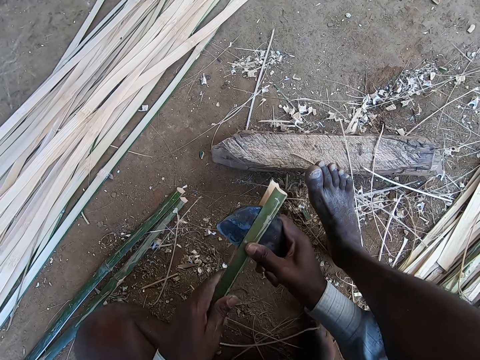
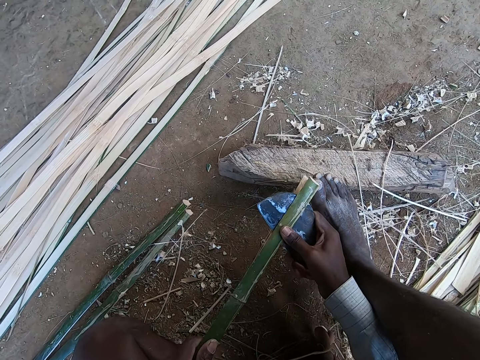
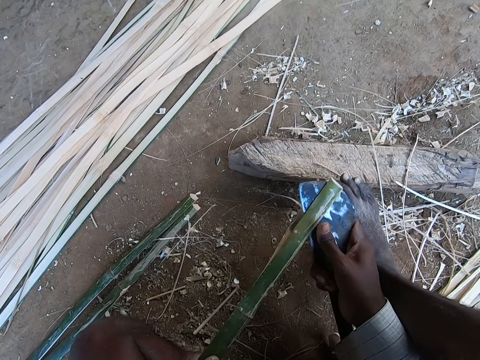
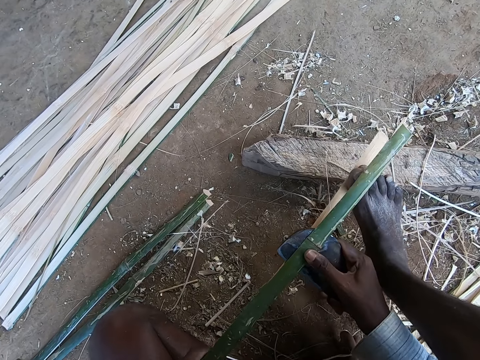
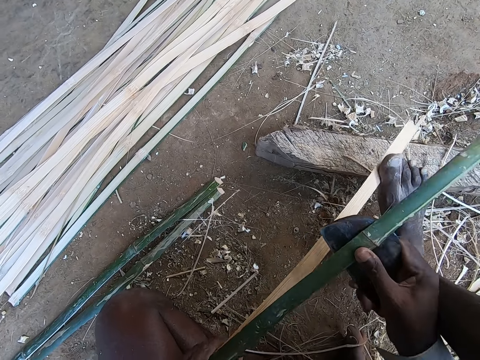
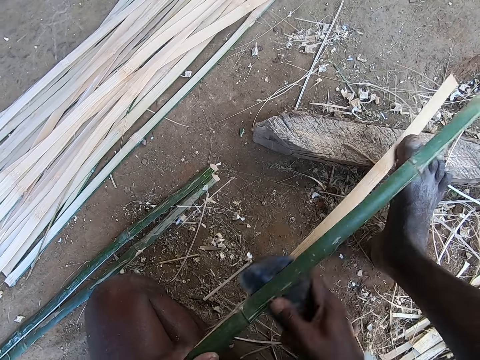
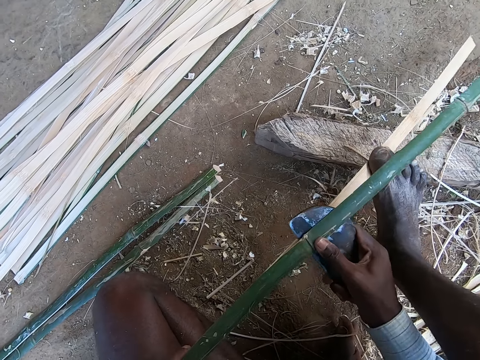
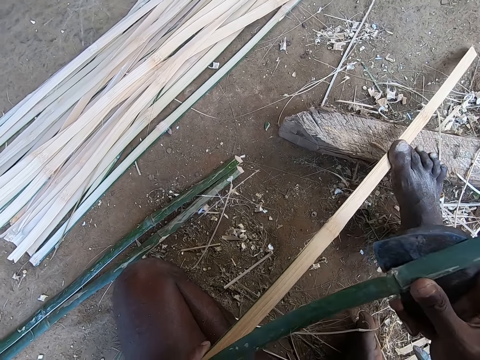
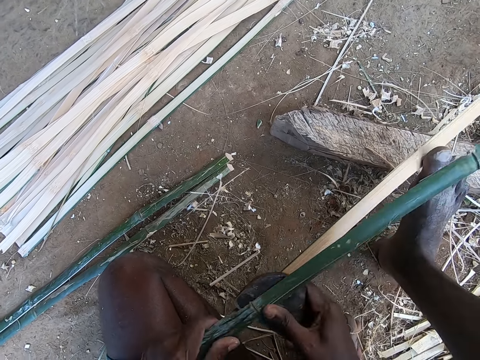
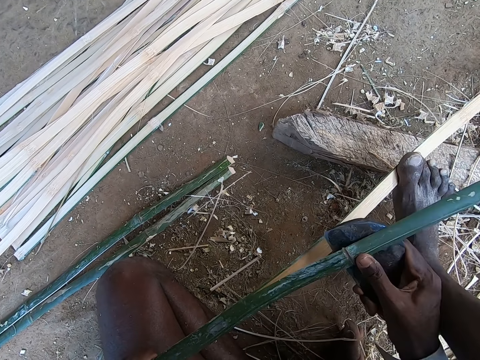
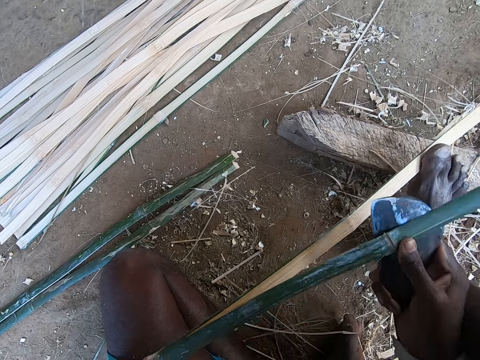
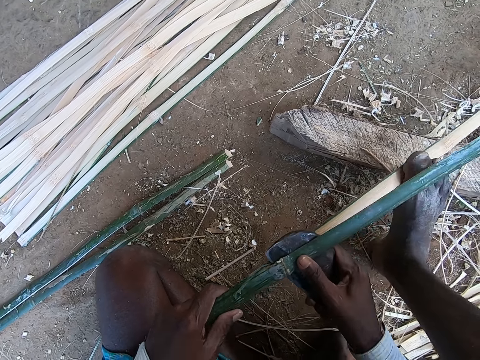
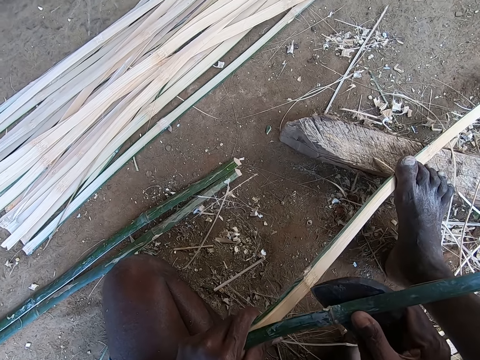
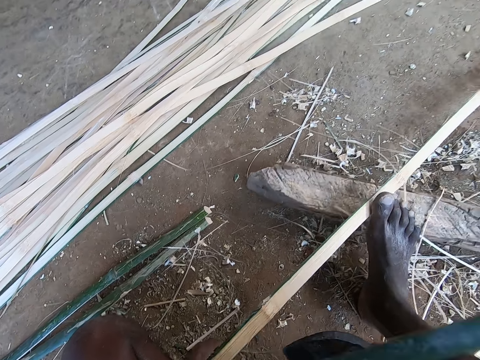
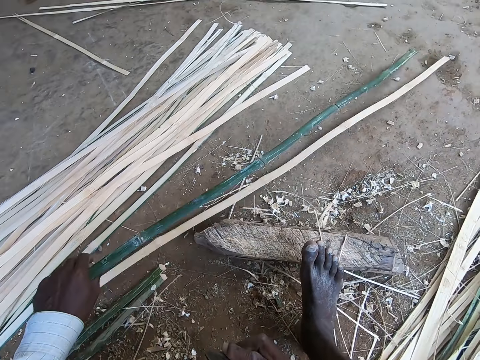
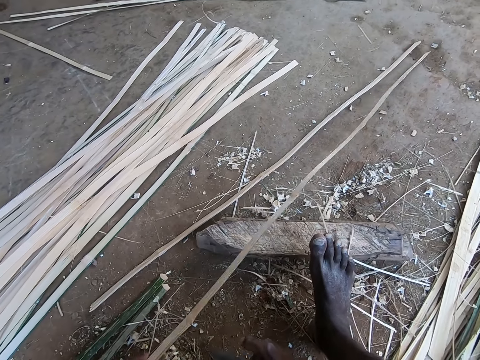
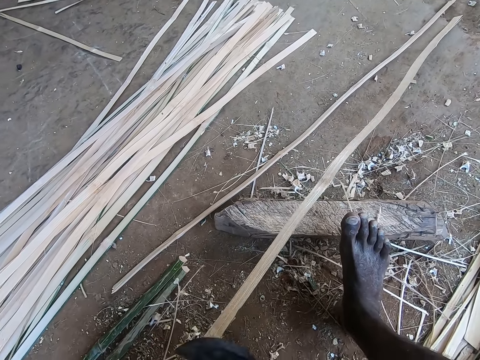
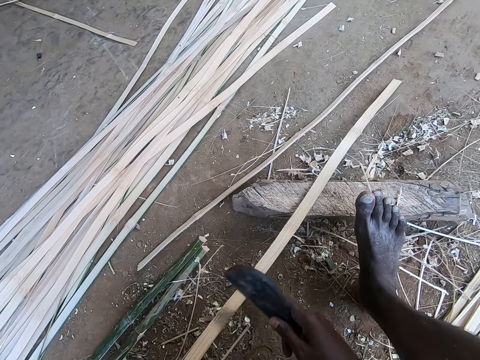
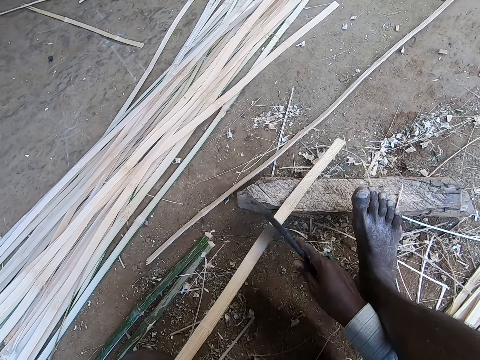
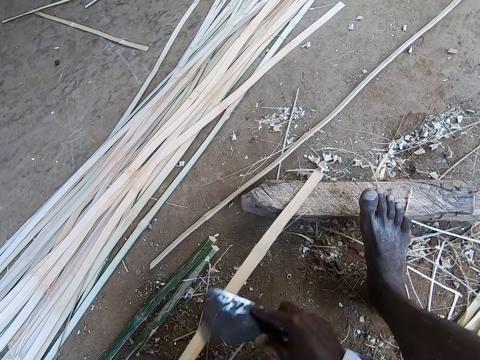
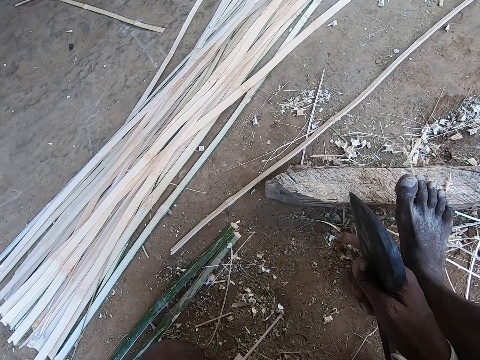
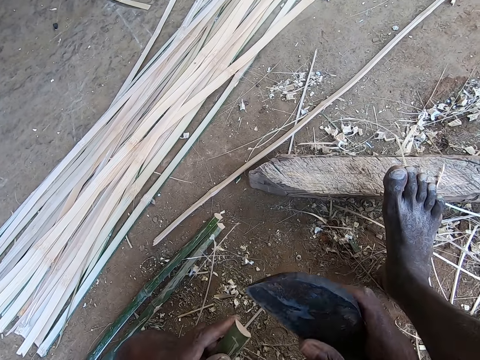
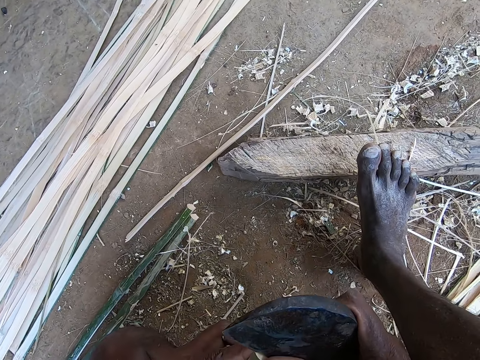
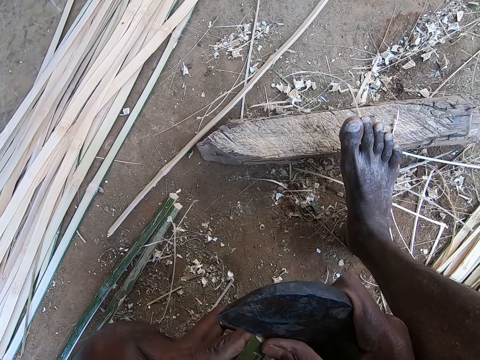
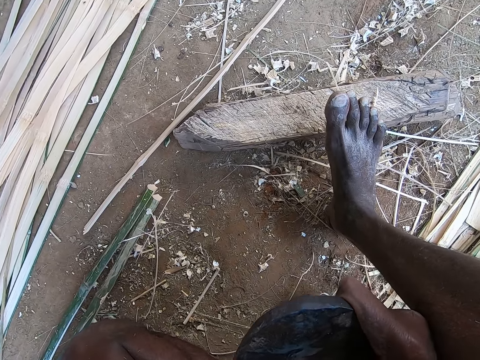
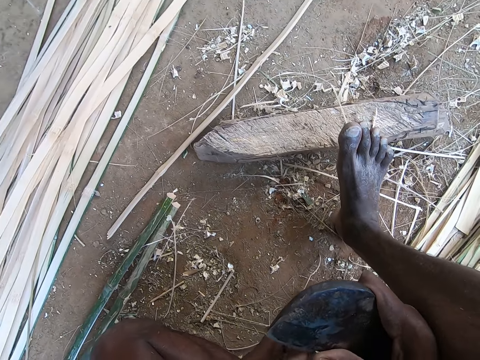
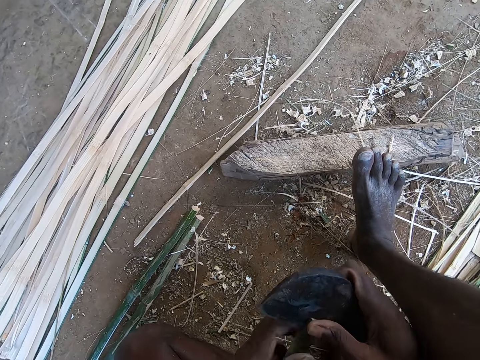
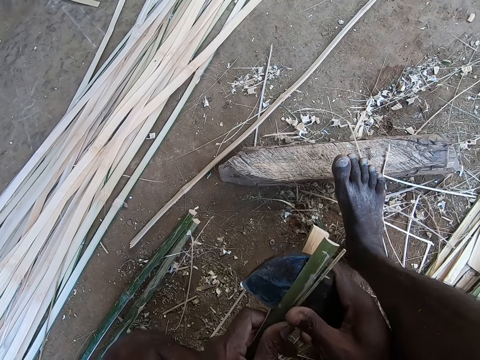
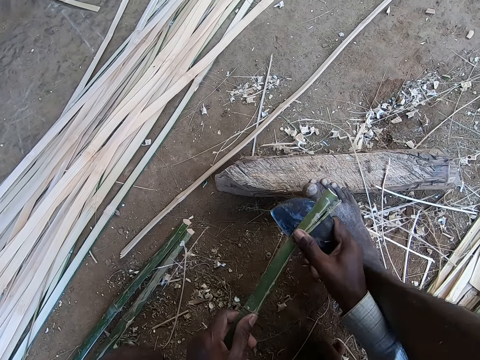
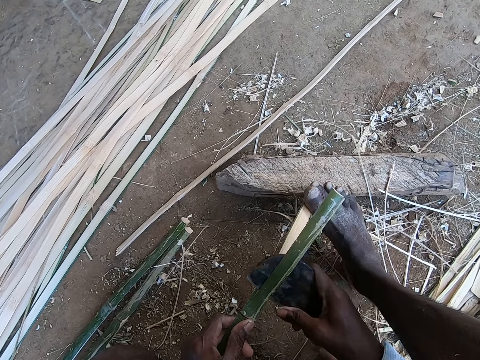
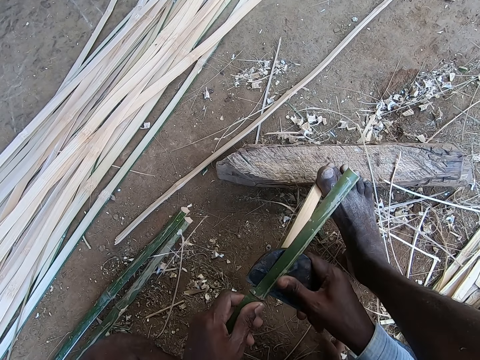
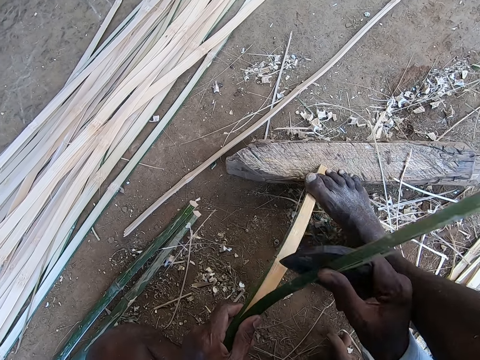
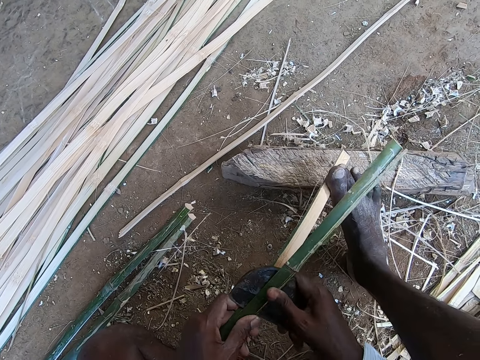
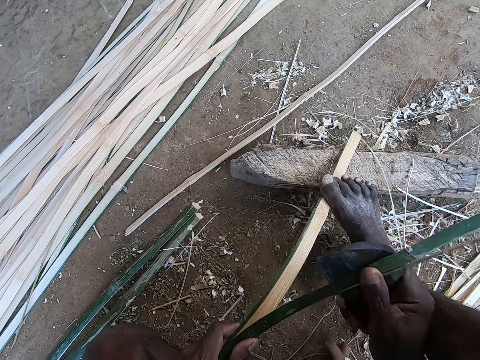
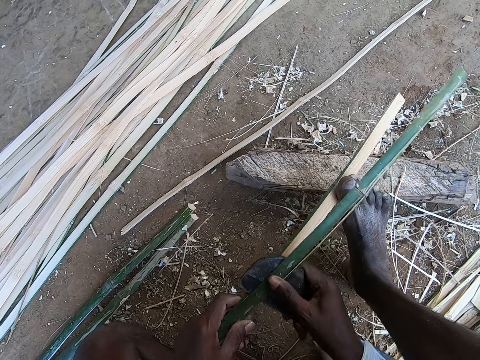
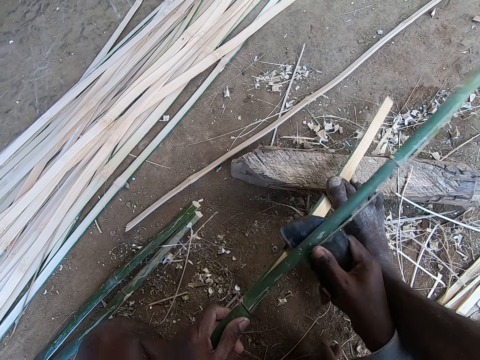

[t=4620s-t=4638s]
The camera wearer holds the piece of the bamboo pole with the left hand. He places the bamboo strip on the wood with his left hand. He steps on the bamboo strip on the wood with his right leg. He splits the bamboo strip on the wood with the kukri in his right hand. He splits the part of the bamboo pole with a blade in the right hand. He places the bamboo strip on the ground with his left hand. He smoothens the bamboo strip in his left hand with the kukri in his right hand. He splits the bamboo strip in his left hand with the kukri in his right hand. He places the bamboo strip on the wood with his left hand. He steps on the bamboo strip on the wood with his right leg. He splits the bamboo strip on the wood with the kukri in his right hand.

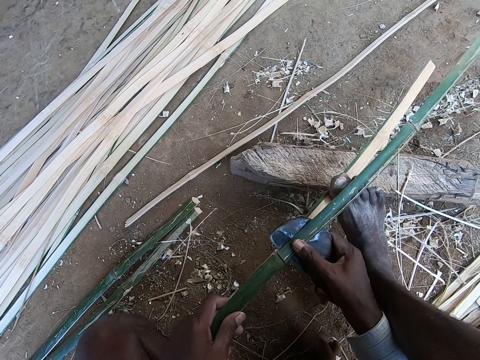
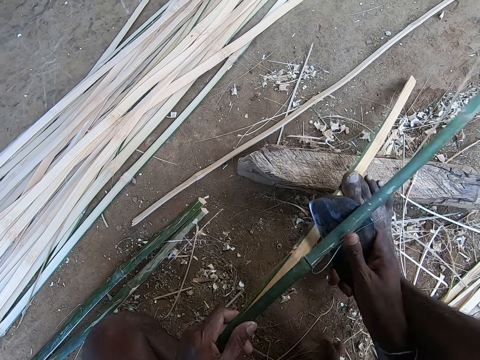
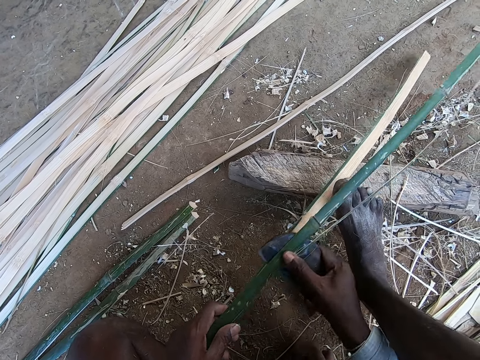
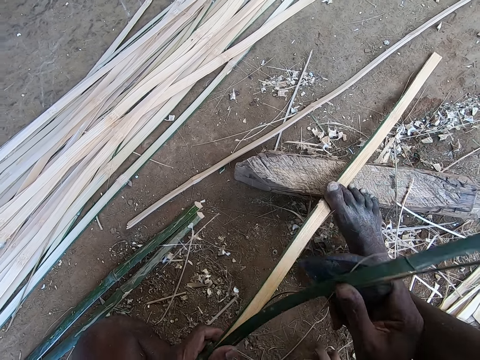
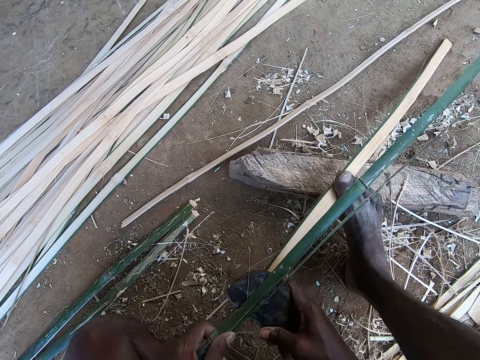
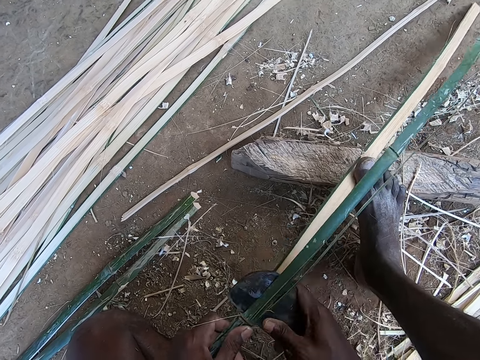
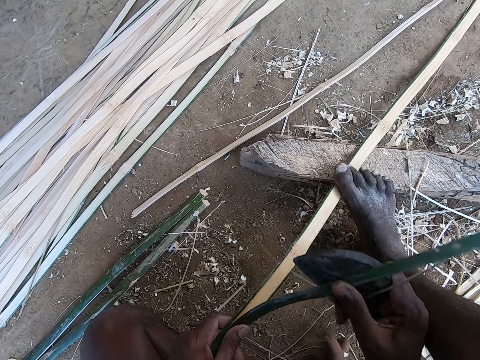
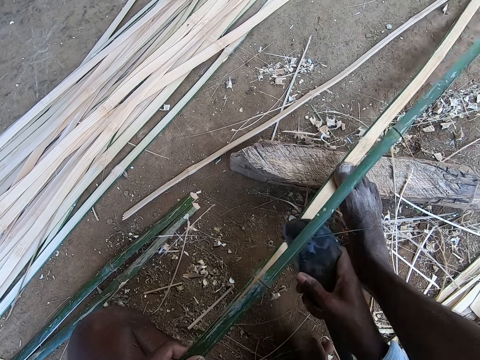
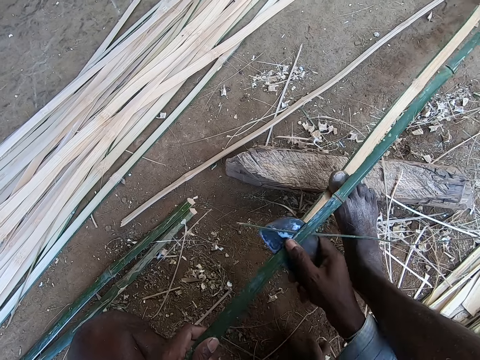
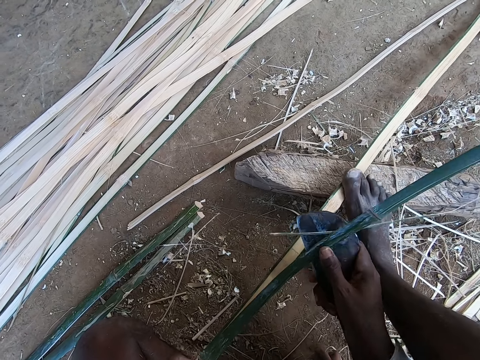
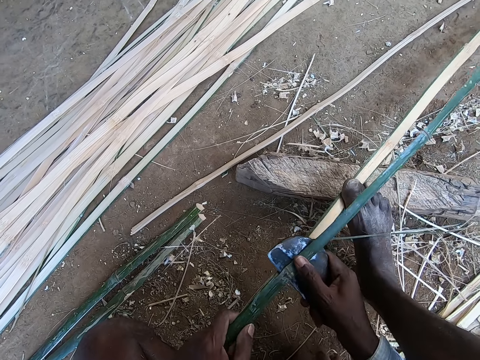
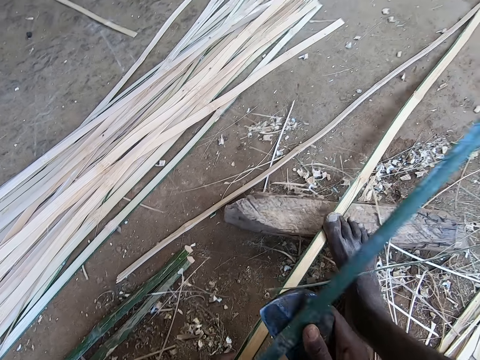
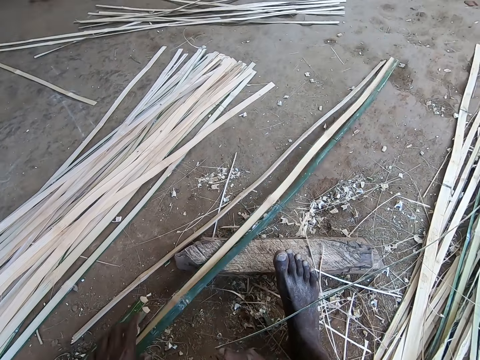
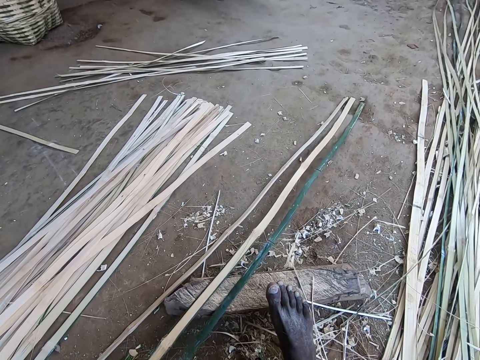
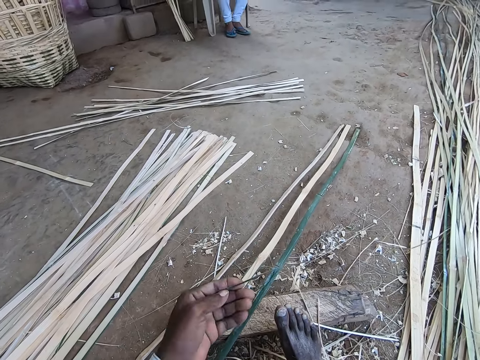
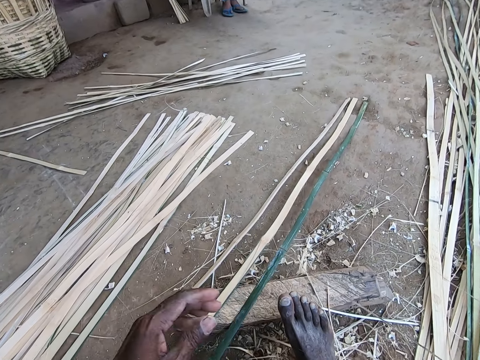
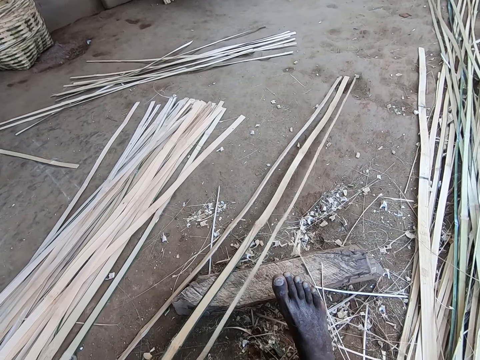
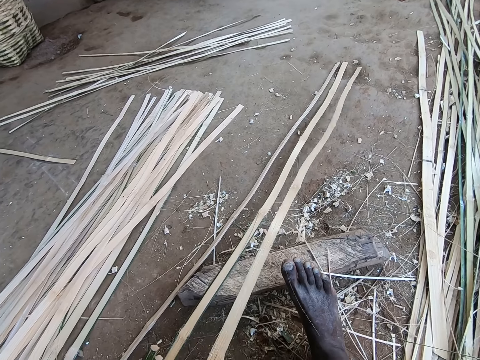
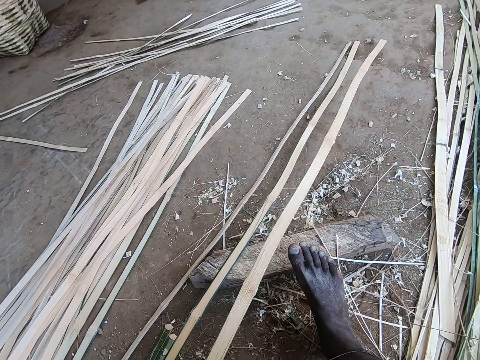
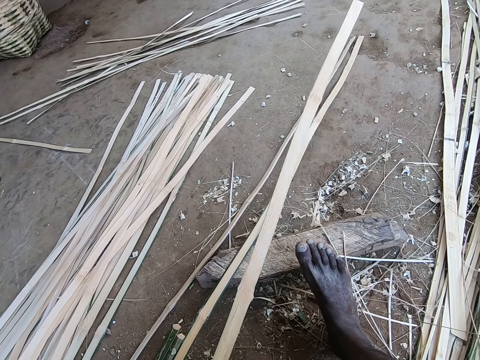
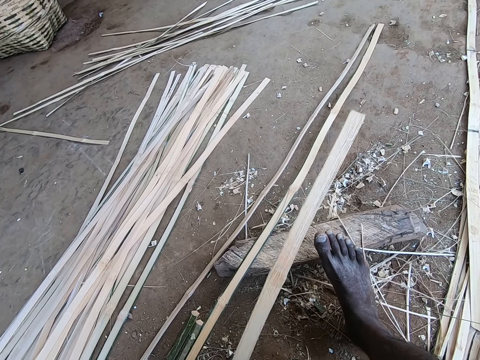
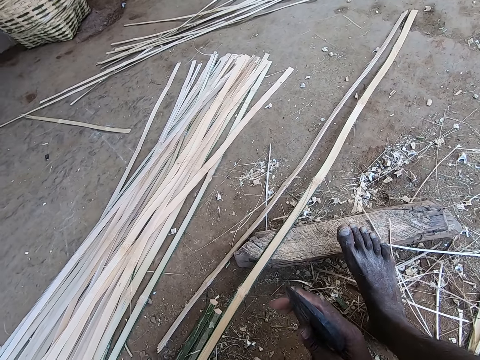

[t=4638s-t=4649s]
The camera wearer splits the part of the bamboo pole with a blade in the right hand. He holds the piece of the bamboo pole with the left hand. He places the bamboo strips on the wood with his left hand. He picks a bamboo shaving from the ground with his left hand and throws the bamboo shaving away with his left hand. He picks the bamboo strip from the wood with his left hand. He smoothens the bamboo strip in his left hand with the kukri in his right hand.
